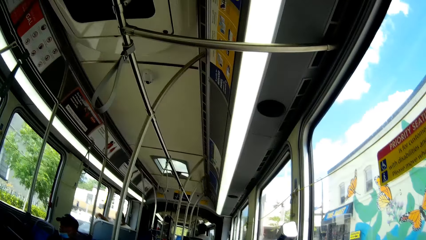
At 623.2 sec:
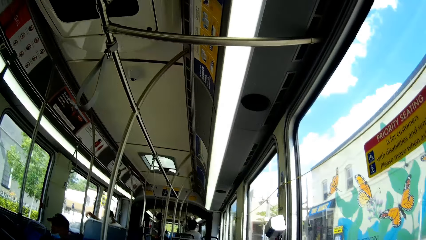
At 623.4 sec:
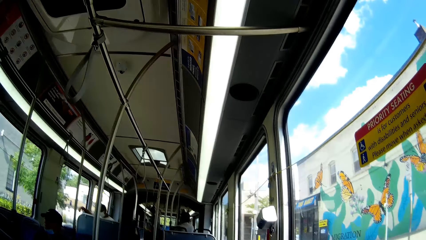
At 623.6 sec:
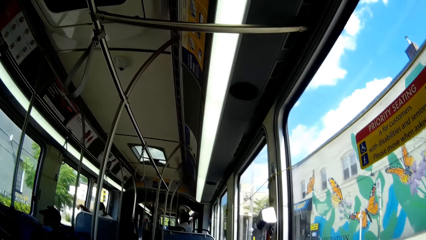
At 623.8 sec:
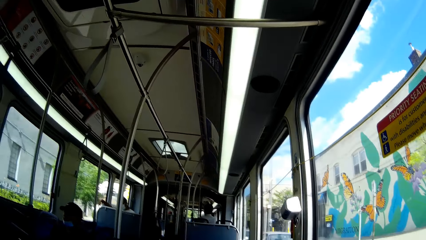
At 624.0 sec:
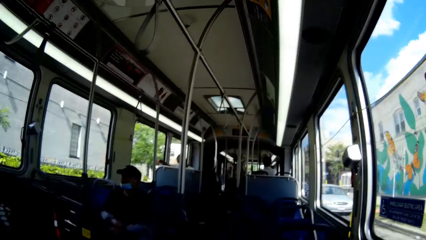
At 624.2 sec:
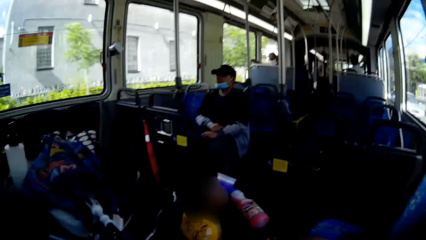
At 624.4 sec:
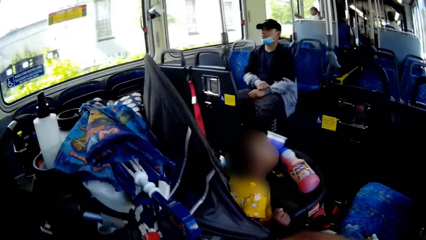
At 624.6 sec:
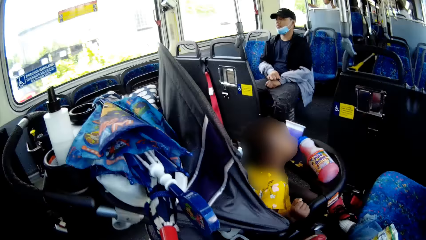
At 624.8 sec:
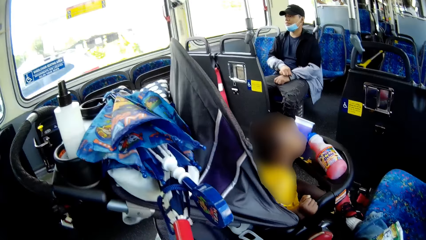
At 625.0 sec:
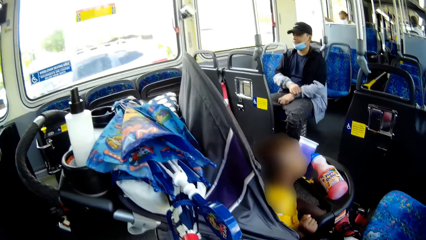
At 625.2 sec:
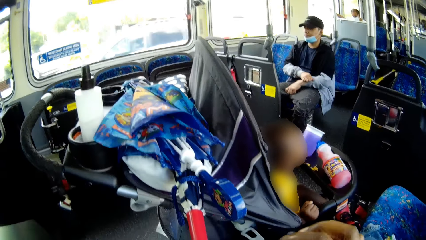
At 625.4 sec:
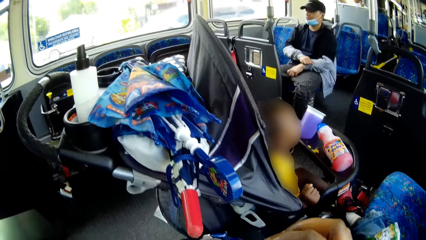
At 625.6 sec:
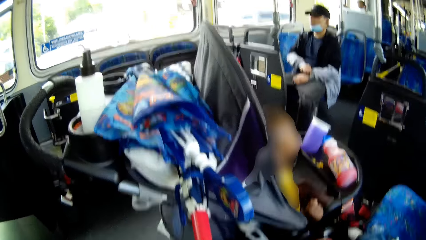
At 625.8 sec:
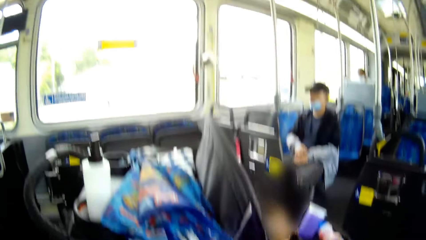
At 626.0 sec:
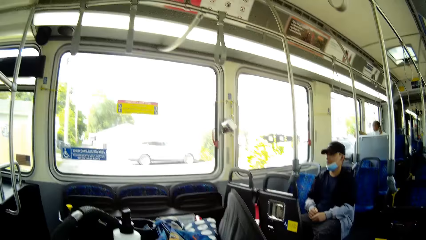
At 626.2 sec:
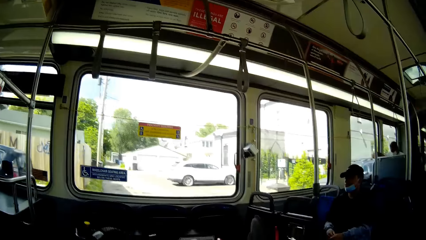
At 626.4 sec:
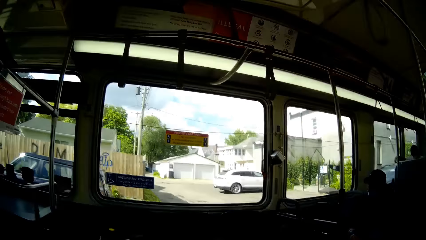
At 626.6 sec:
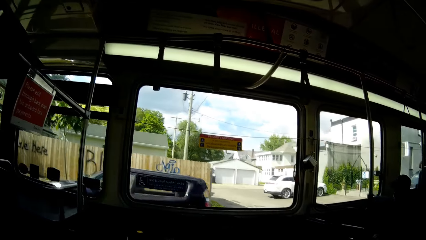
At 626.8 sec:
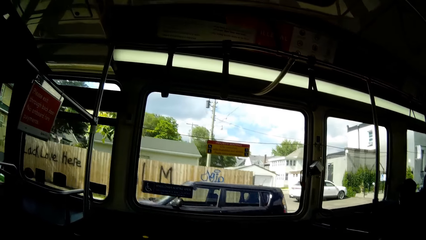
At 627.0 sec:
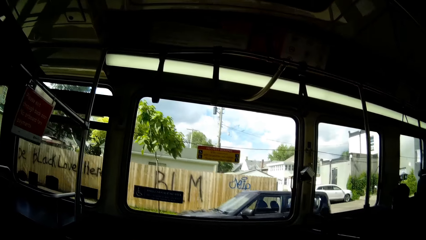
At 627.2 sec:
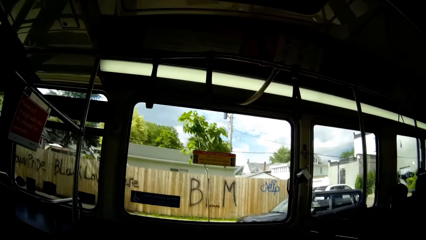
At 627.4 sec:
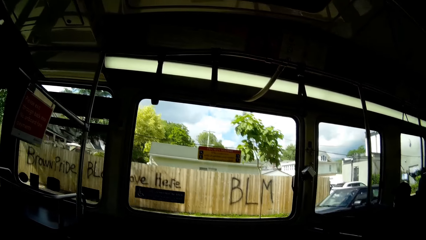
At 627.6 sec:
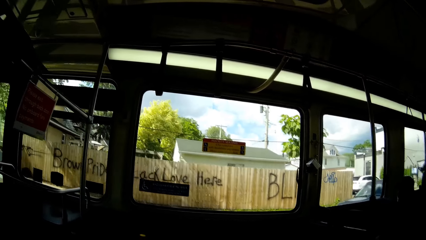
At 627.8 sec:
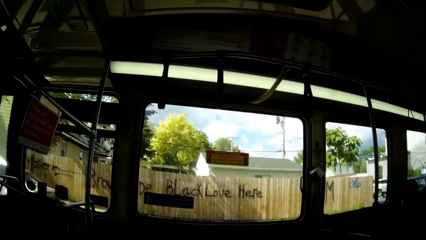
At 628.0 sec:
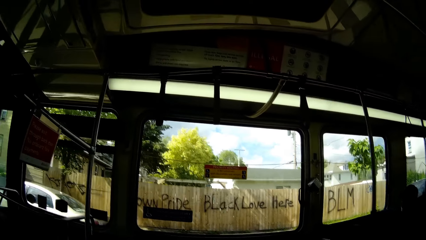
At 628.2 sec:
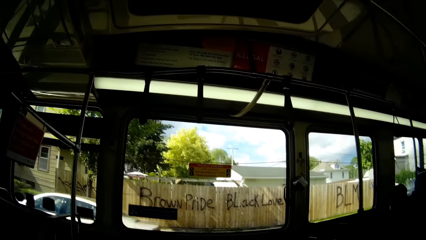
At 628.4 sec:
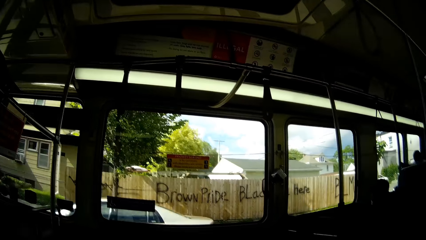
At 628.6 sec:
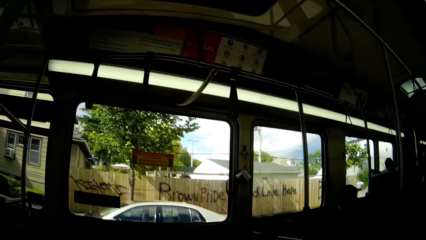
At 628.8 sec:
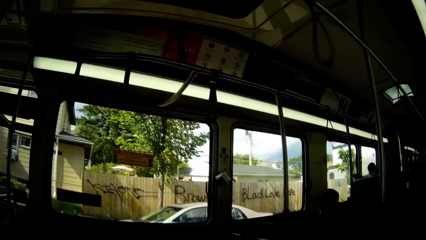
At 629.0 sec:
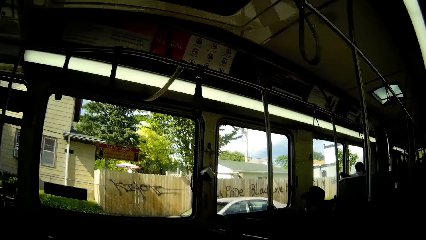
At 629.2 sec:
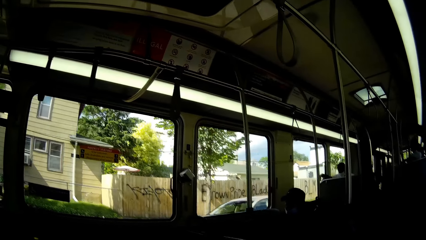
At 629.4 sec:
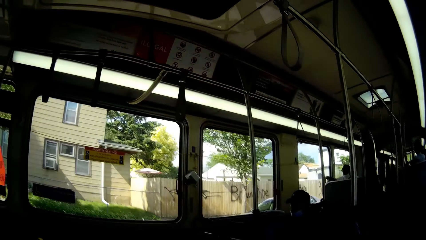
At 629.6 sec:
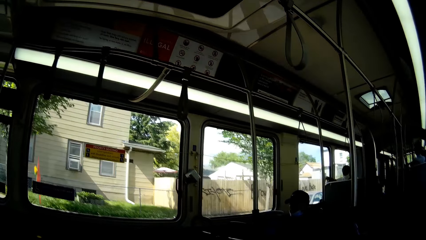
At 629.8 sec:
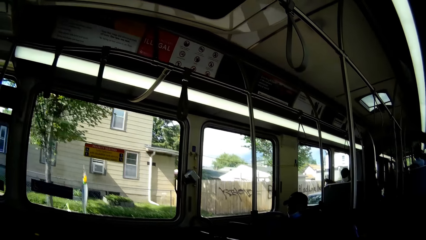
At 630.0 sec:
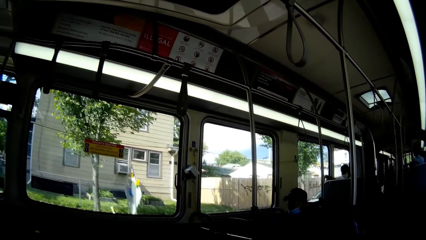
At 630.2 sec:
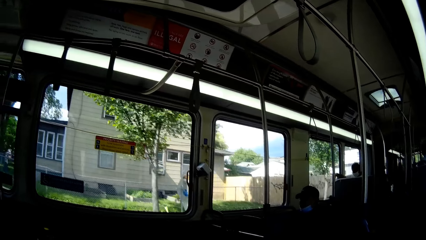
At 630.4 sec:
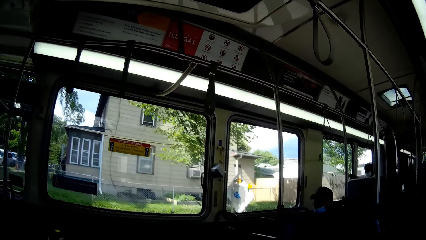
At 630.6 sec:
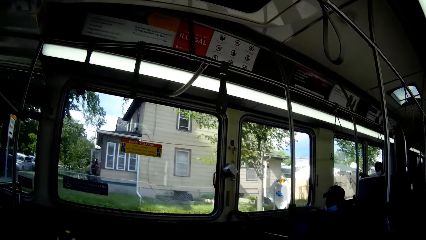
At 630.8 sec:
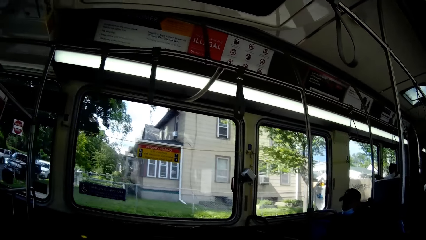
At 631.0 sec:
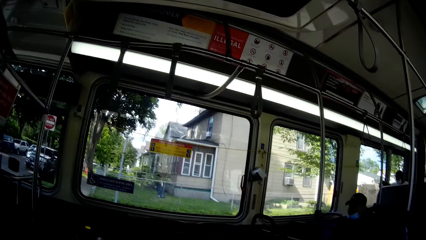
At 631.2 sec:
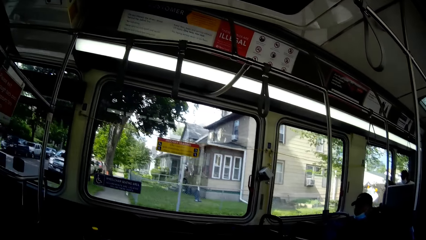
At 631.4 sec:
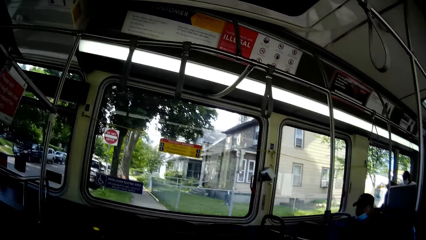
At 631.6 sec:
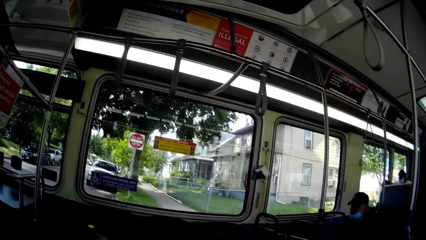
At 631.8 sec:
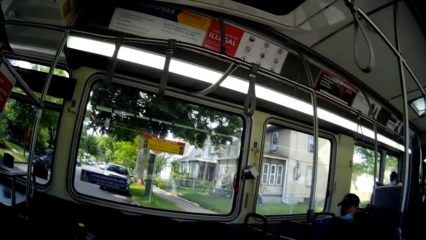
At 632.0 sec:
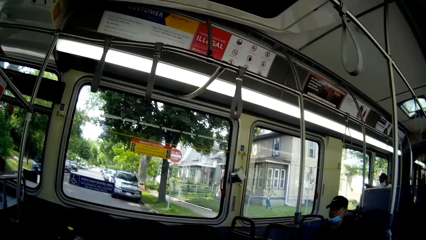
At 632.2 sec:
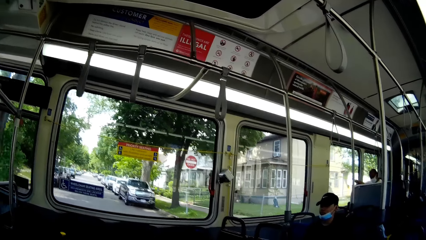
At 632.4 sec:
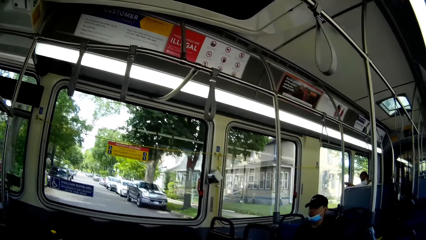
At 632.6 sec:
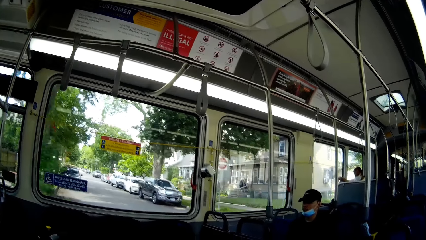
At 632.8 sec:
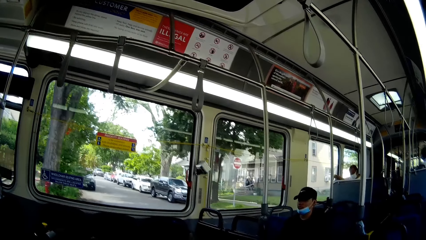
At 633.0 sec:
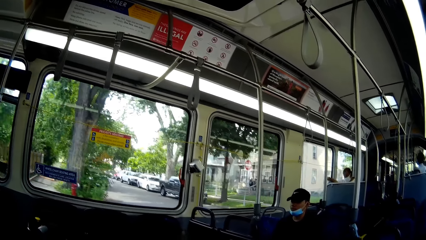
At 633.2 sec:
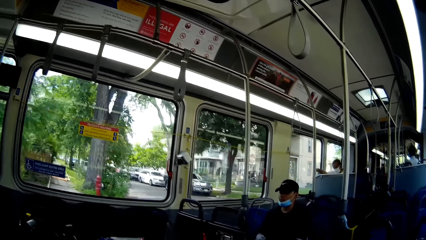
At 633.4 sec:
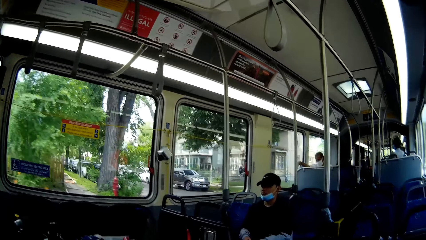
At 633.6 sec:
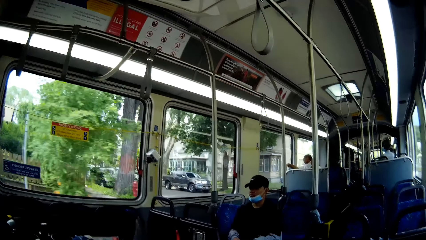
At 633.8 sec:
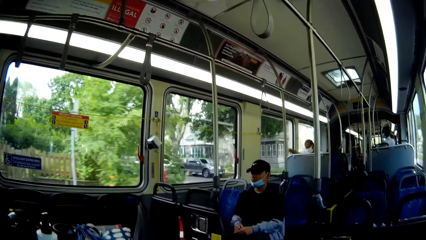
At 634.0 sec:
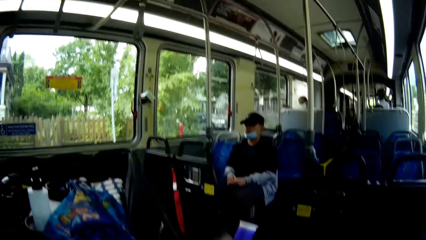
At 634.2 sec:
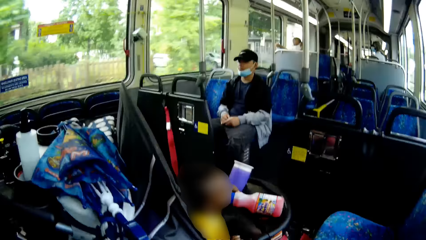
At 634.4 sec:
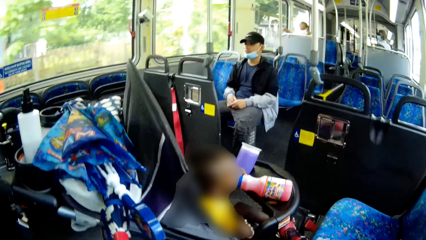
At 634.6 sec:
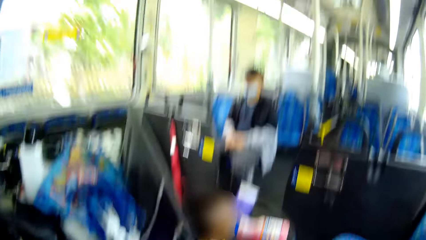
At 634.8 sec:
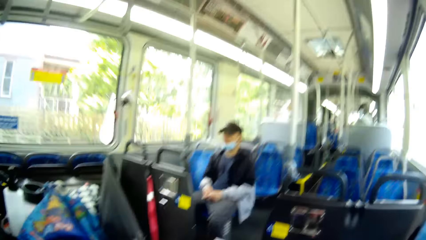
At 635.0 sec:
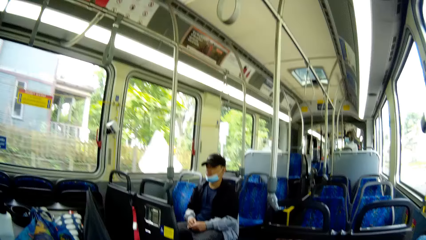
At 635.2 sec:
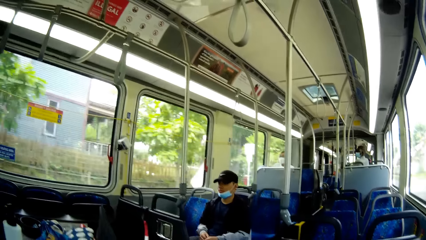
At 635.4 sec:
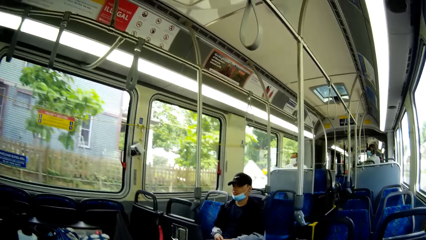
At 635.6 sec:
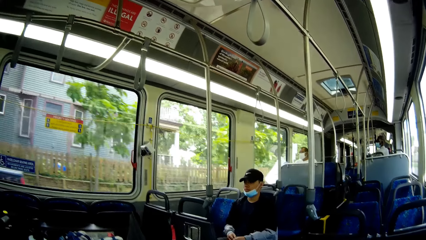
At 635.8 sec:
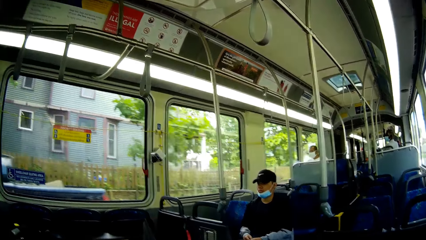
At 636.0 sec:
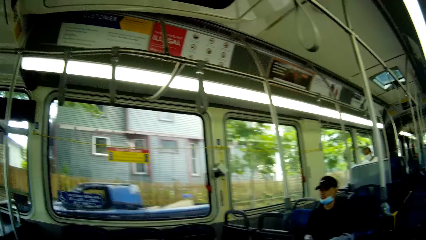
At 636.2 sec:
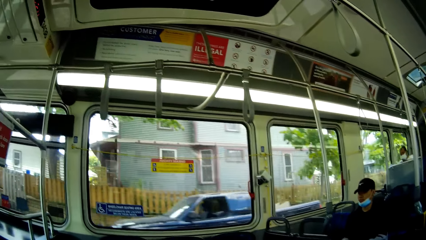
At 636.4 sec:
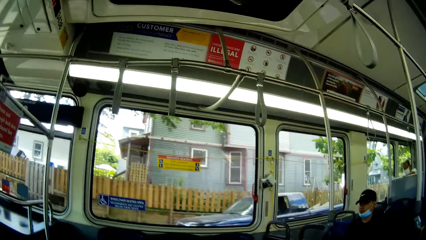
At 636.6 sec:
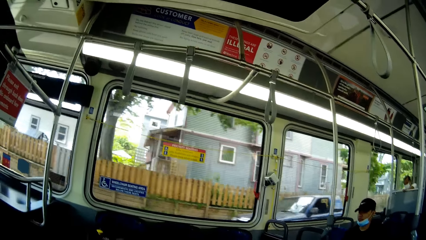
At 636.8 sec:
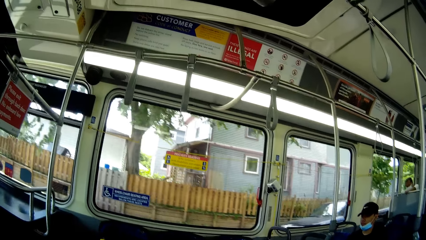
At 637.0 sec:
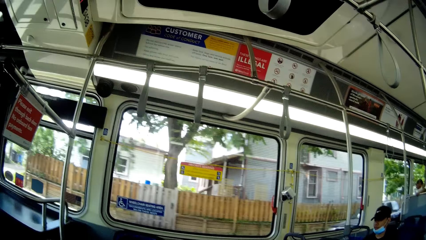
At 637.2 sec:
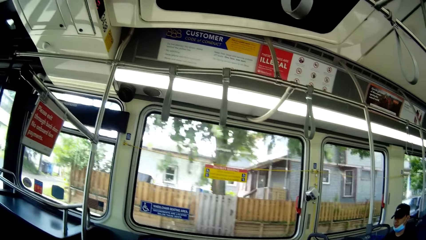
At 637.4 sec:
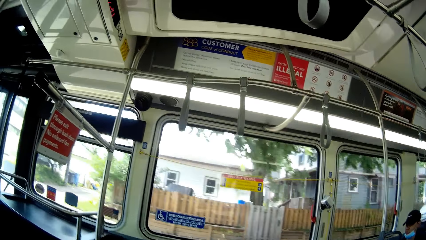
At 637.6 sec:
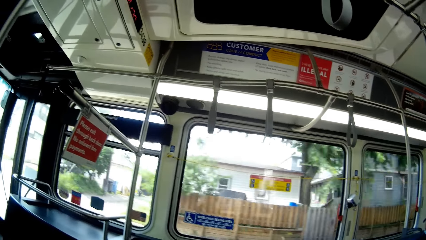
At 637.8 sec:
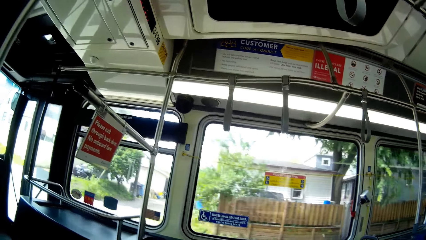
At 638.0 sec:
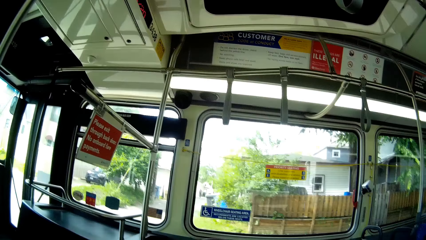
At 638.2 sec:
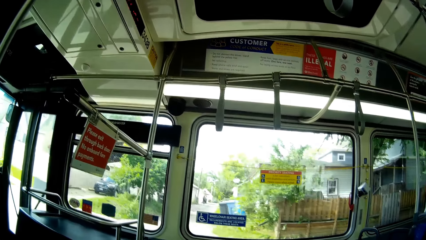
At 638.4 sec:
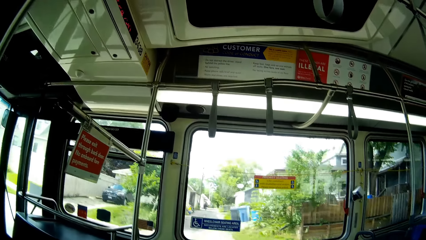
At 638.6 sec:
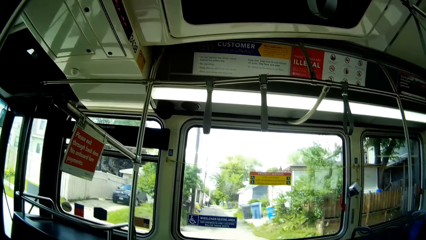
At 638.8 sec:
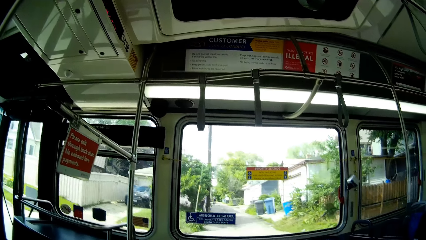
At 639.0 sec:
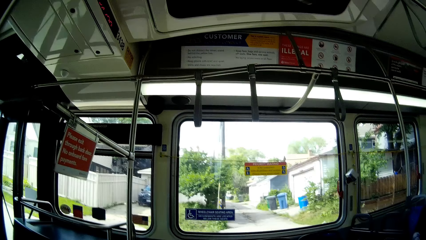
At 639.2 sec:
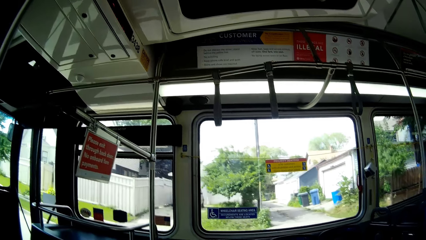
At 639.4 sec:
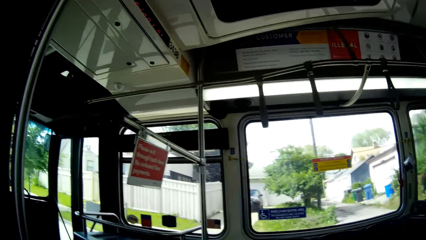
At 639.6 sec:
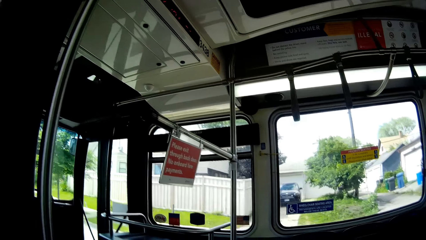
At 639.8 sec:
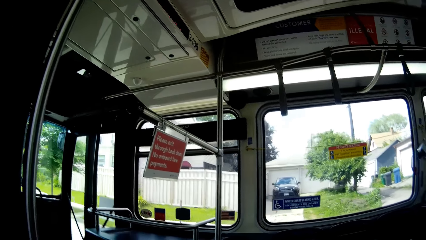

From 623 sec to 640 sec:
A man scratches the back of his left hand with his right hand.
